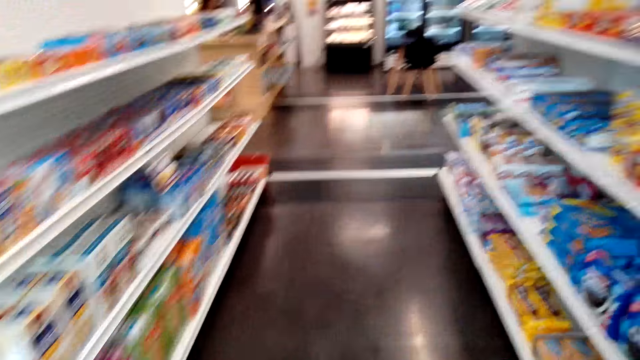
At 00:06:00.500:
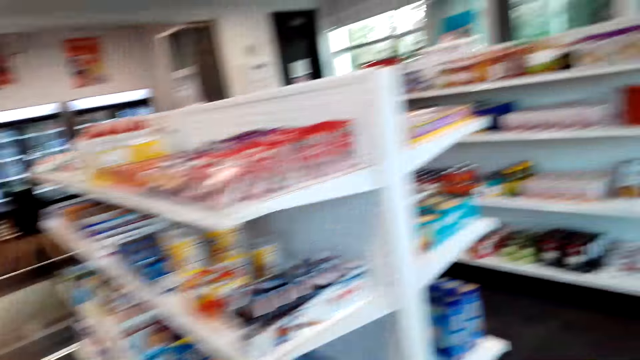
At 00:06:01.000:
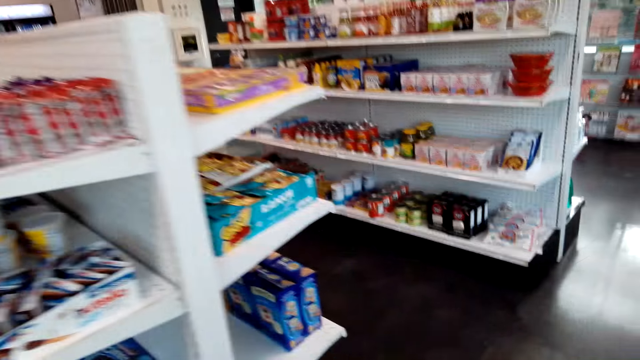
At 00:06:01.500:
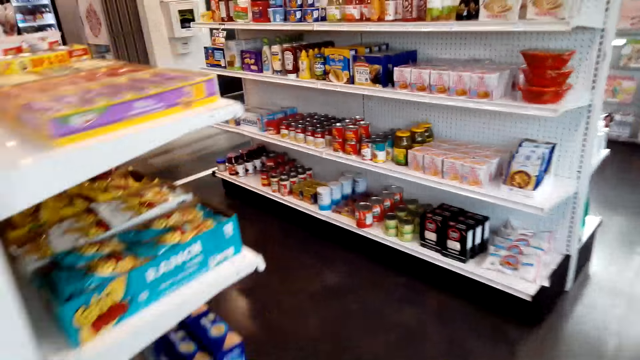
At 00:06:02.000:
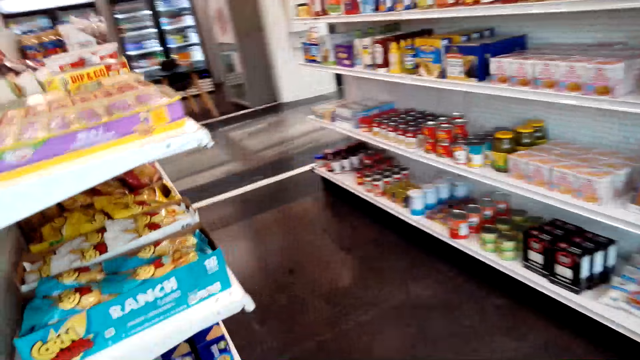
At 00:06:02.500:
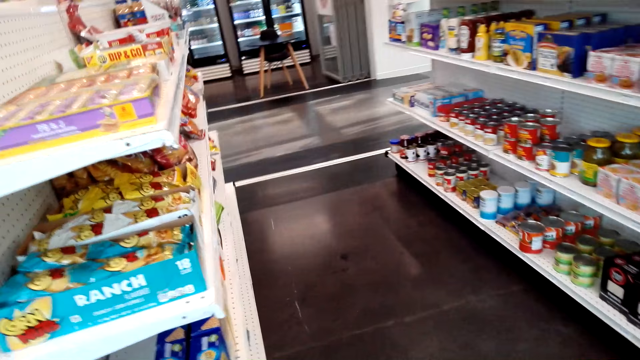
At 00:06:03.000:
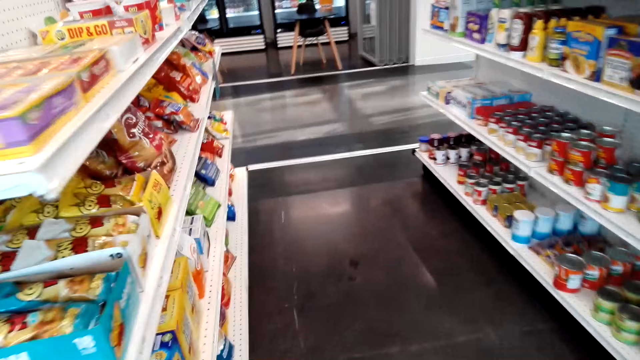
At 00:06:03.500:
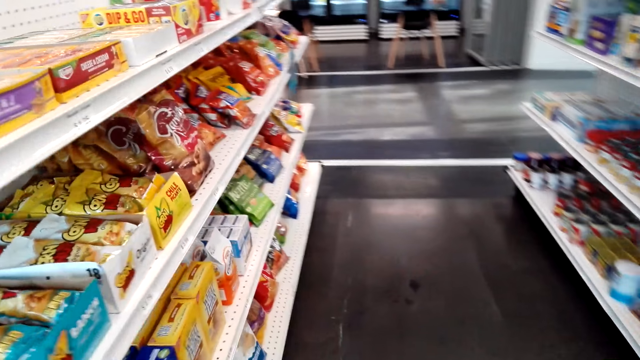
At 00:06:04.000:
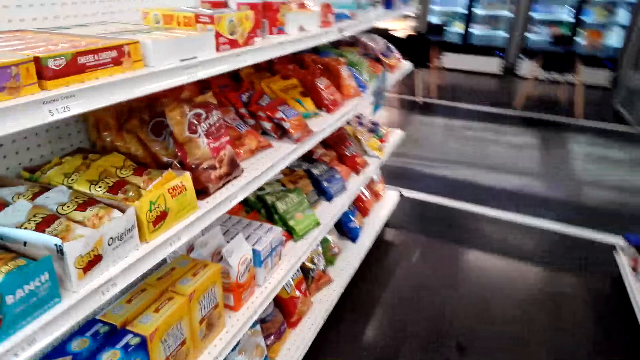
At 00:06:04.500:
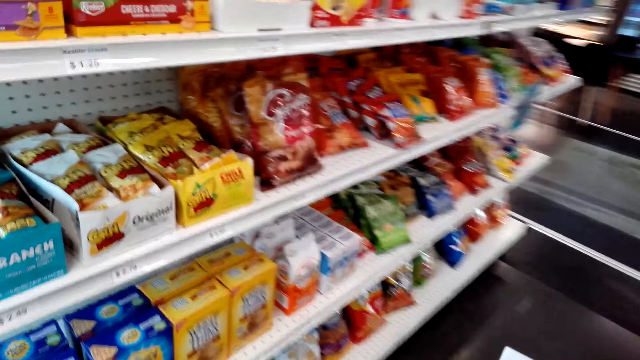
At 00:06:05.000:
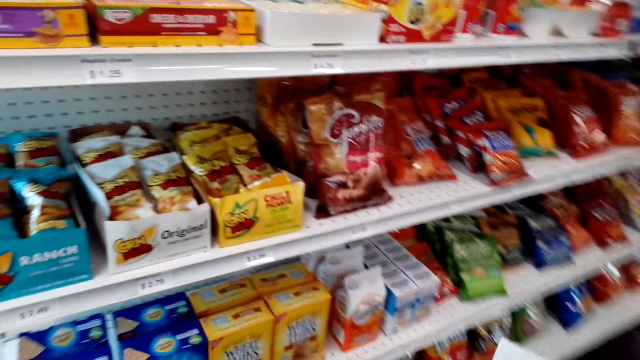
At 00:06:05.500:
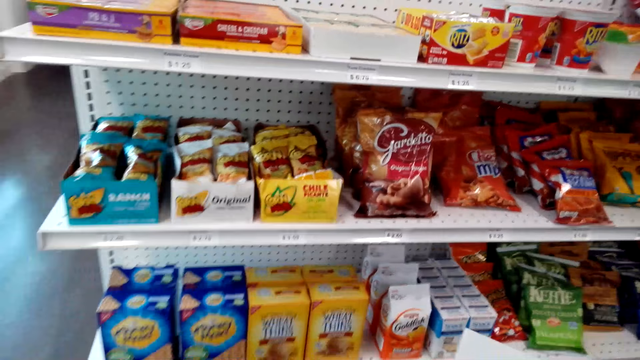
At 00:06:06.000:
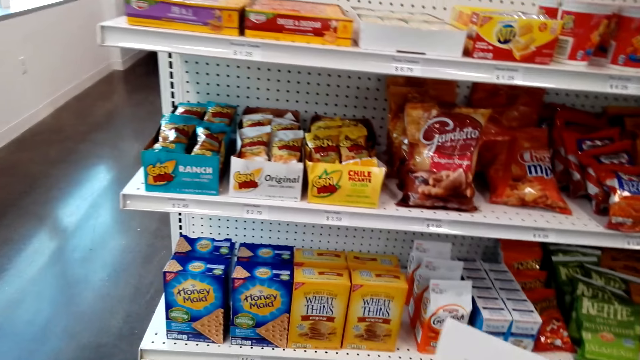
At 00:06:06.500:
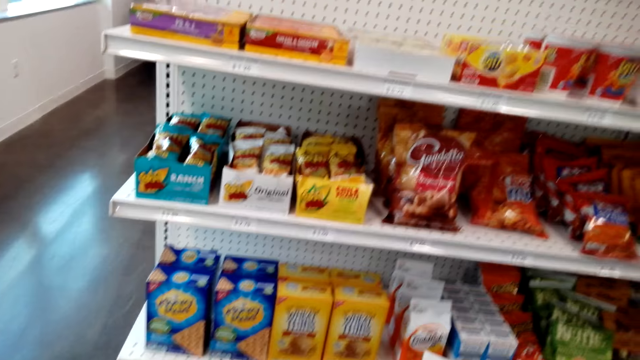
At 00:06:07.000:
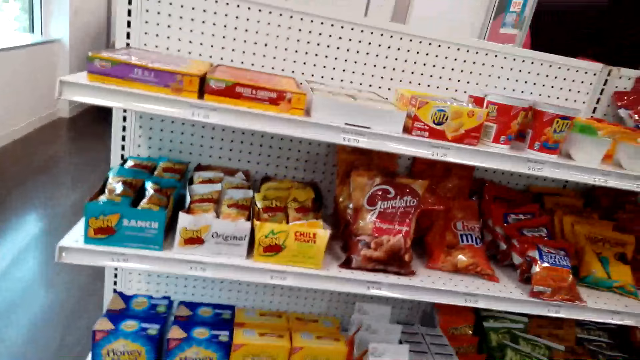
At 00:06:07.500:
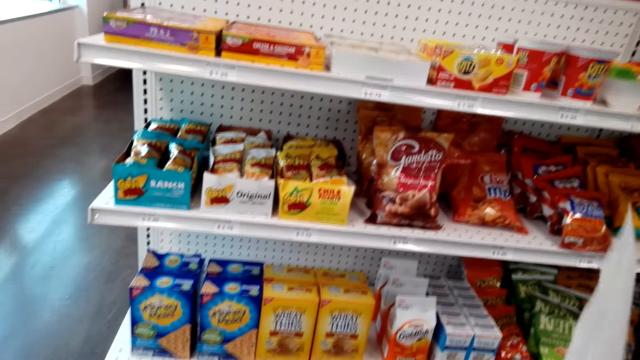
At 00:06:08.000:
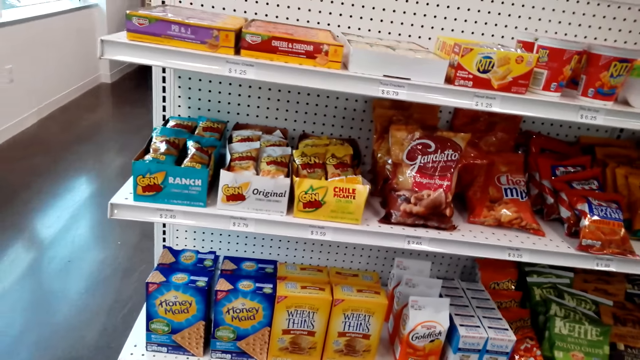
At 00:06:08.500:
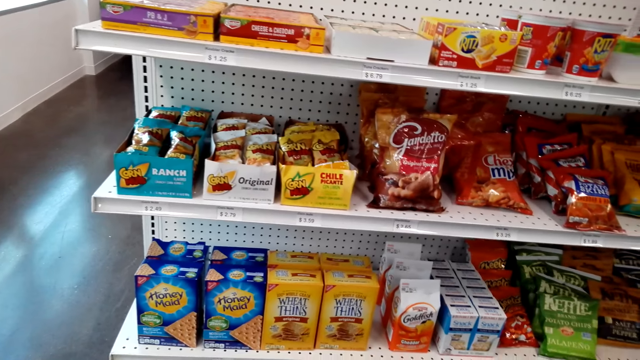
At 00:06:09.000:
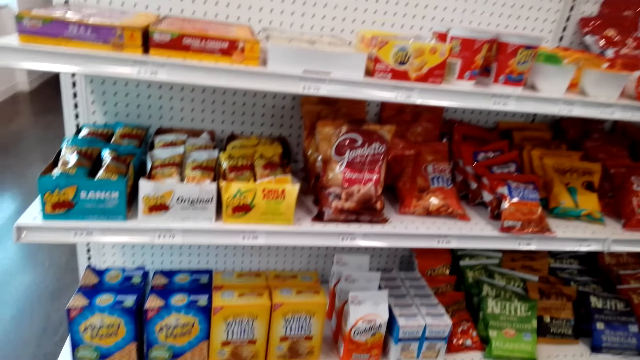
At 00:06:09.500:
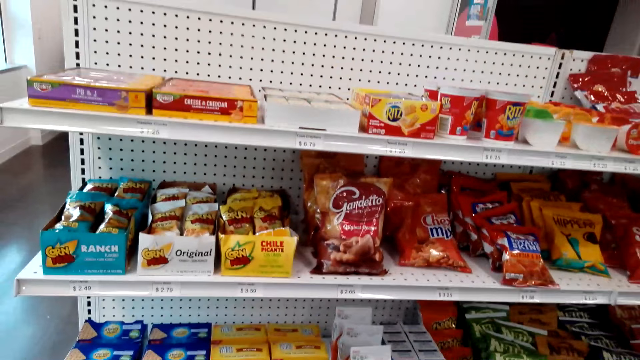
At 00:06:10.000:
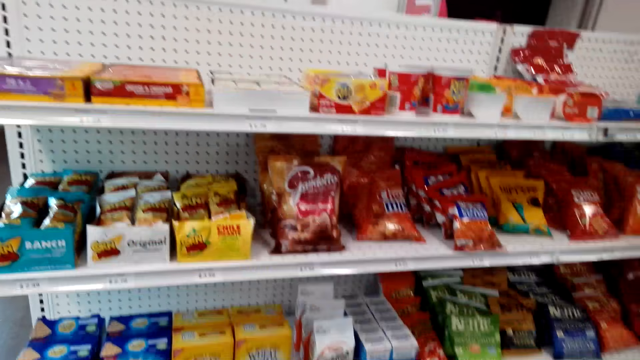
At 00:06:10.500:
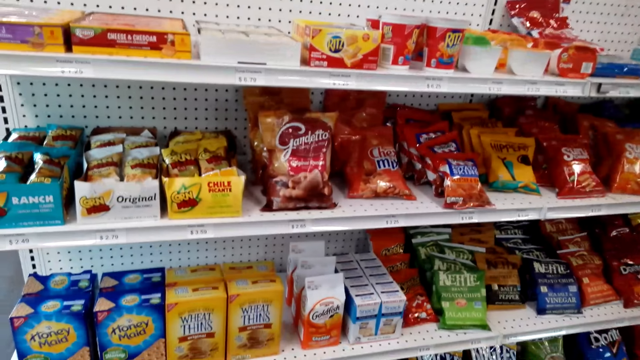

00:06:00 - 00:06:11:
The camera wearer stares at the shelf.

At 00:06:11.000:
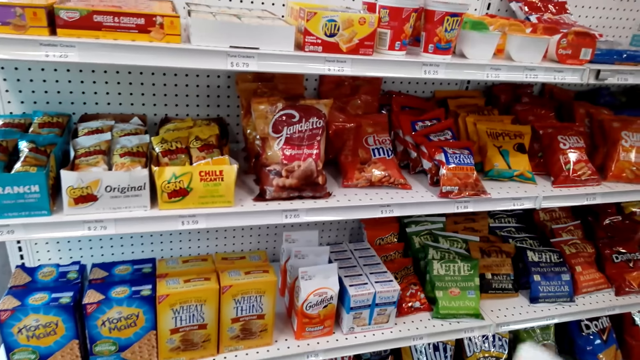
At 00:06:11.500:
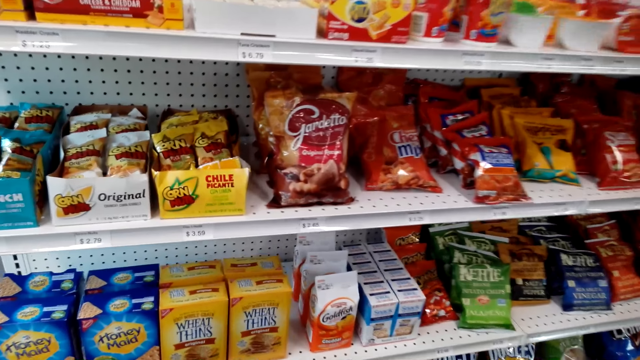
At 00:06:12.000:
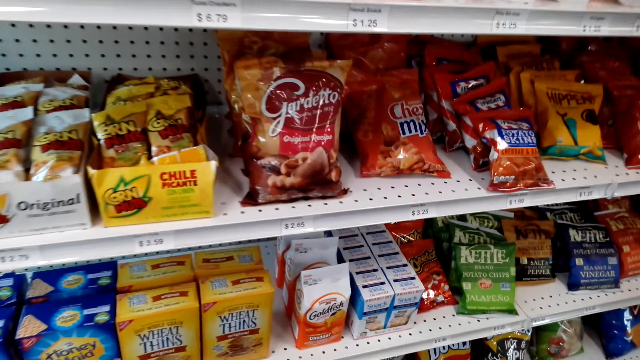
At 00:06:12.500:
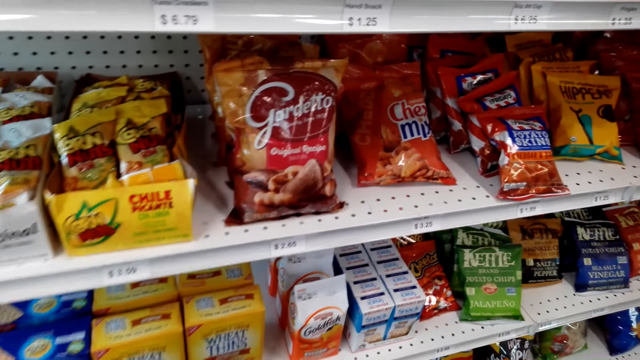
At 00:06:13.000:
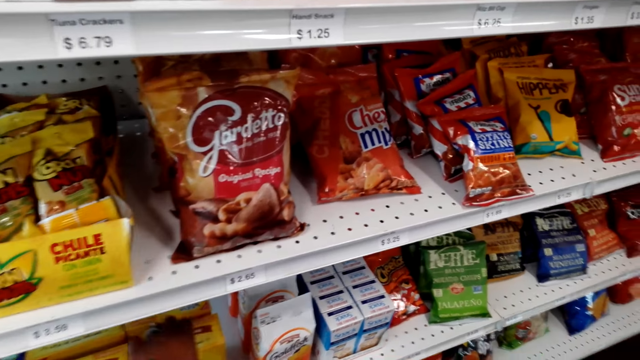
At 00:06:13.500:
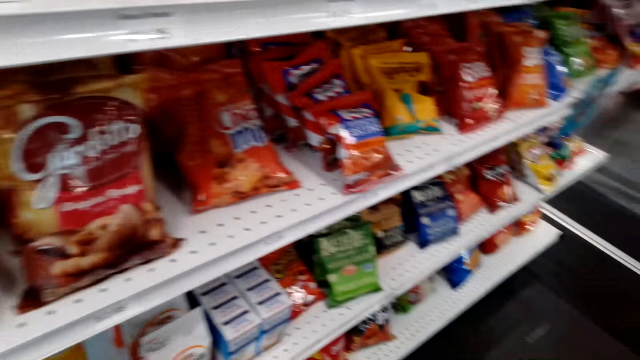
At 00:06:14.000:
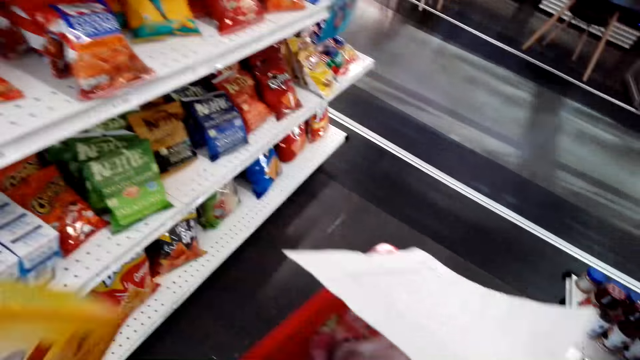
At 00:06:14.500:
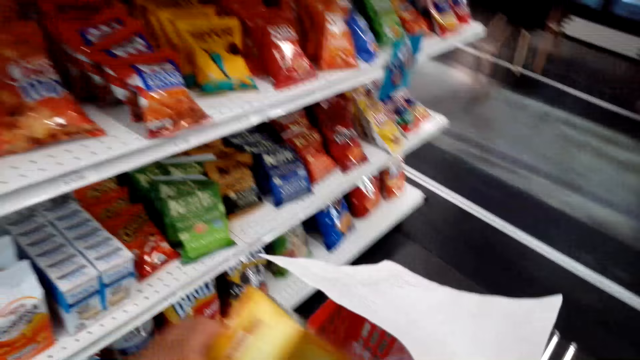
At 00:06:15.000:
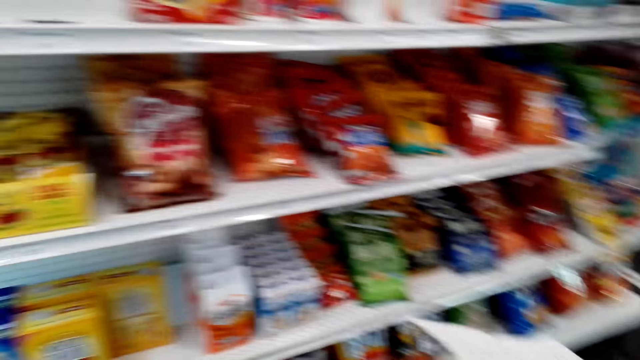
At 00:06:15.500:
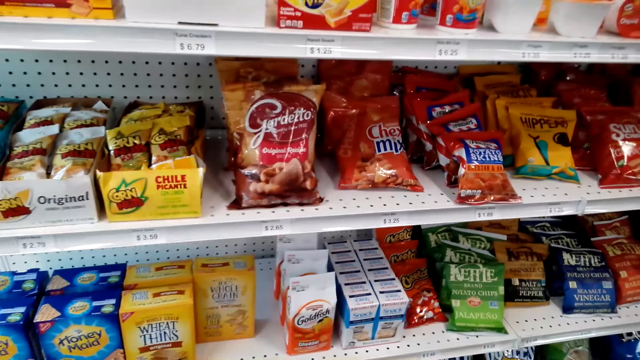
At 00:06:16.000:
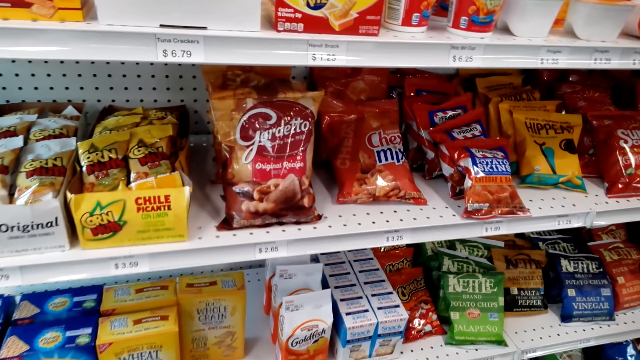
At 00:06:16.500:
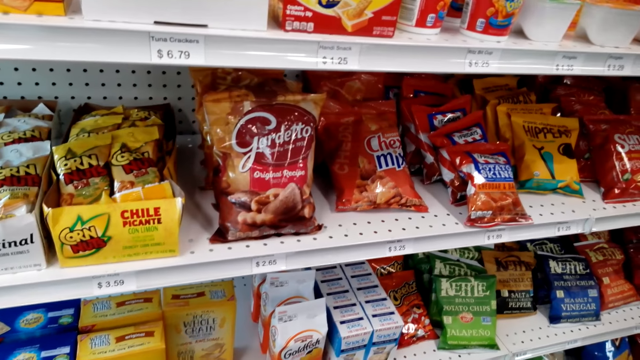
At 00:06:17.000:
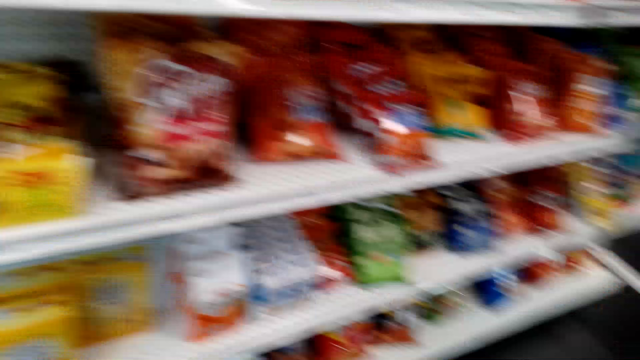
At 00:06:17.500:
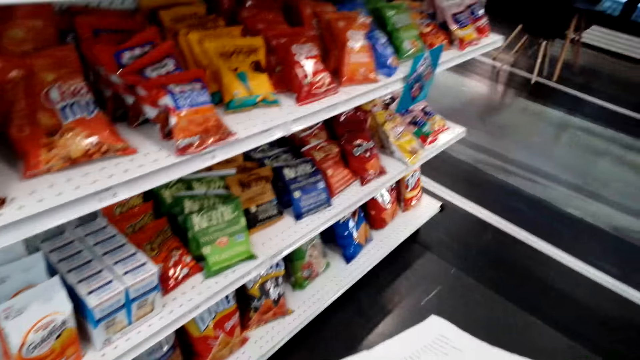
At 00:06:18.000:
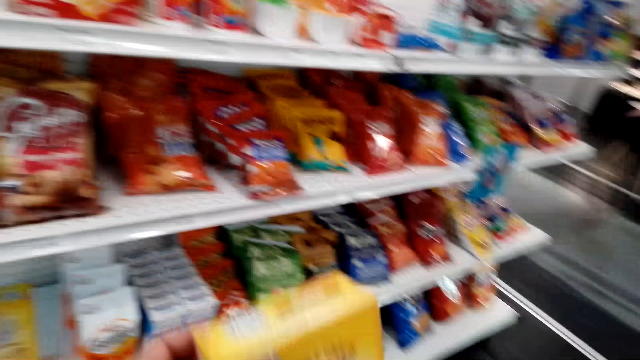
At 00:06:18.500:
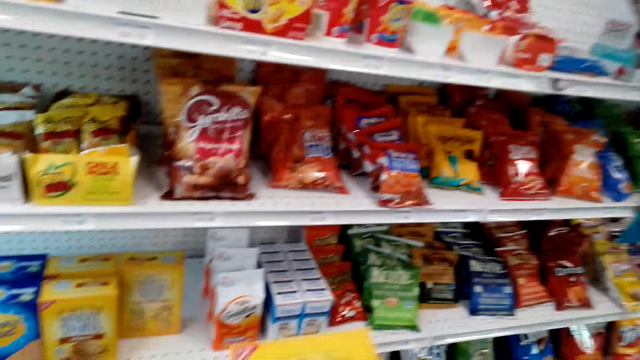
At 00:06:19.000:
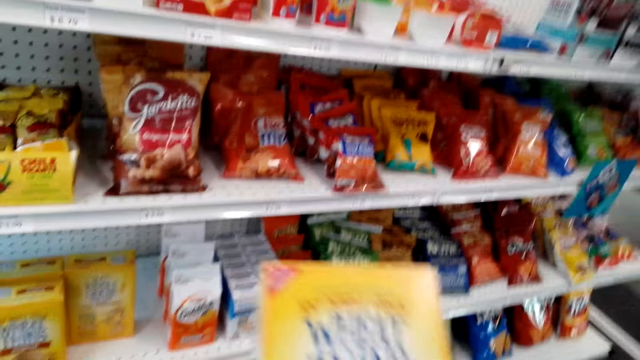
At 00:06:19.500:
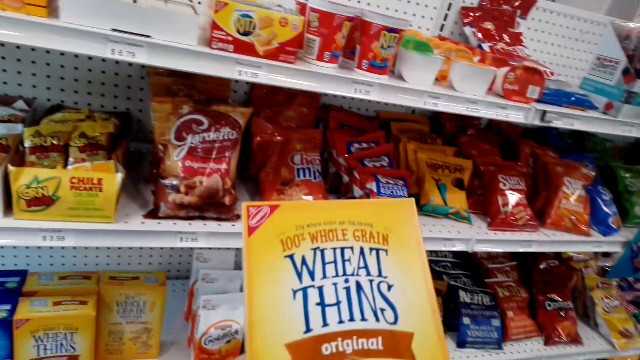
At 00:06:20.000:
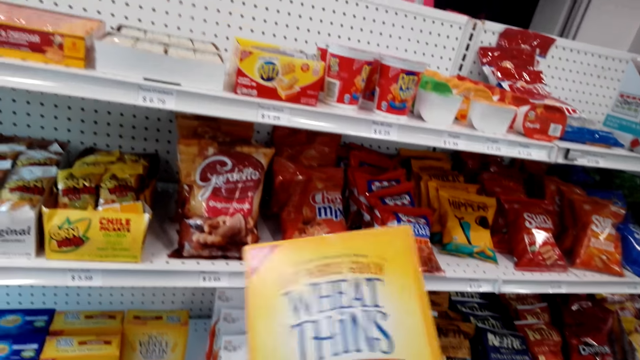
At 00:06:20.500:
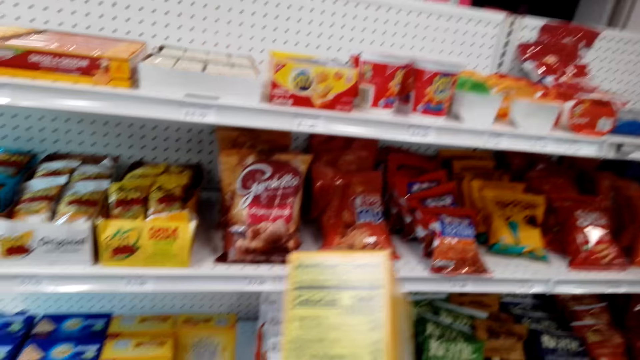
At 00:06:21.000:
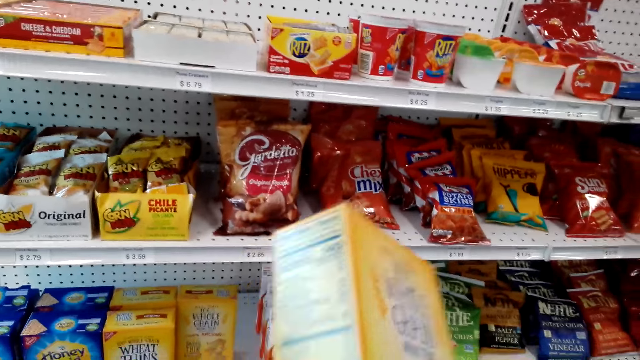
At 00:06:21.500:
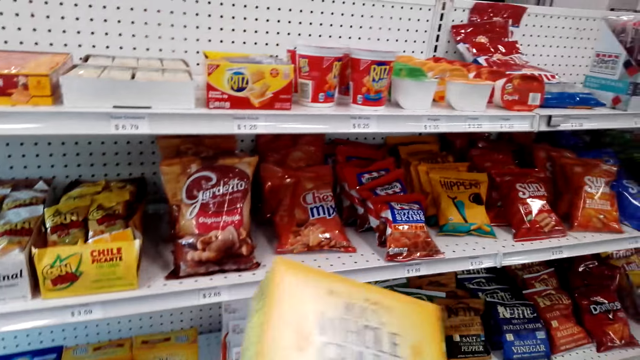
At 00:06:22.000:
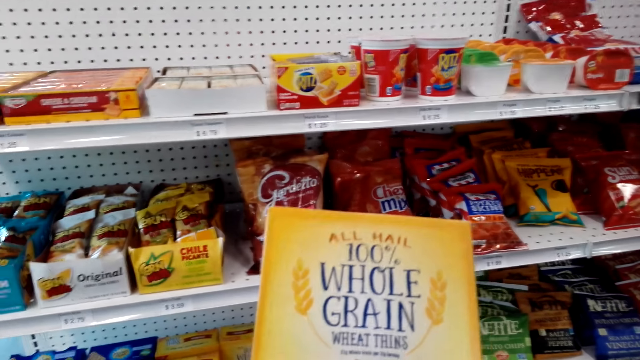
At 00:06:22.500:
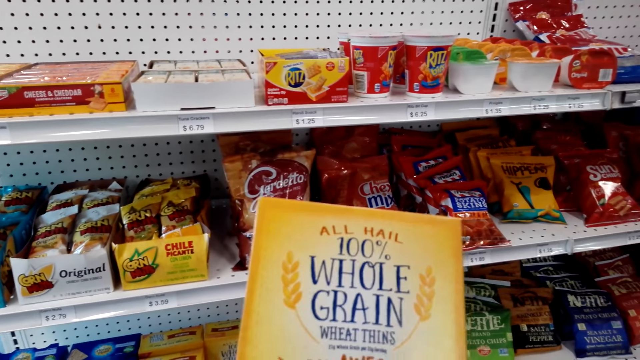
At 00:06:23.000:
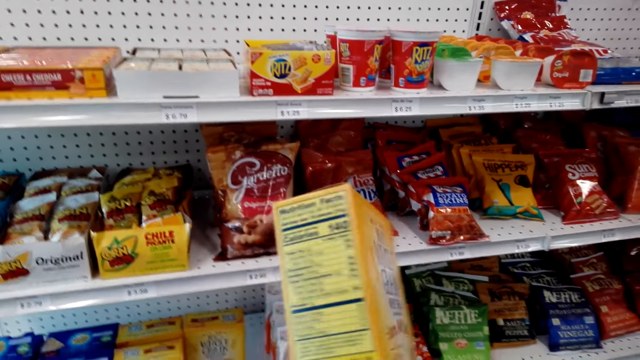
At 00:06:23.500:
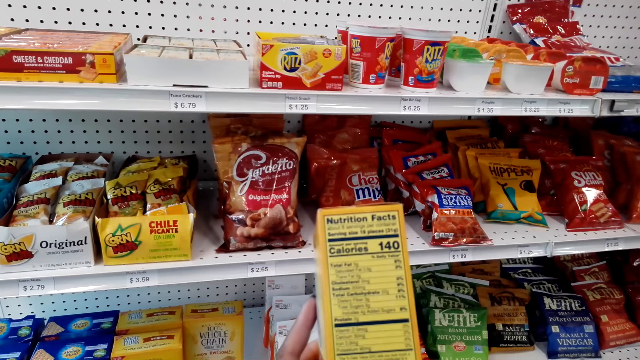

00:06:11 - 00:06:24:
The camera wearer picks a pack of wheat thins. They put the pack of wheat thins in the shopping basket. They stare at the shelf. They hold the pack of wheat thins. They stare at the wheat thins, turn the wheat thins, and stare at the wheat thins.
